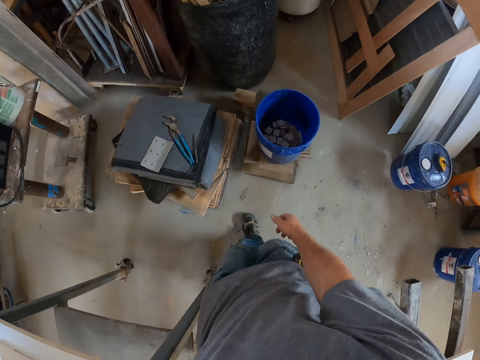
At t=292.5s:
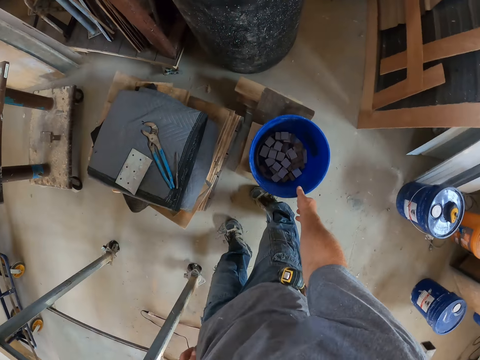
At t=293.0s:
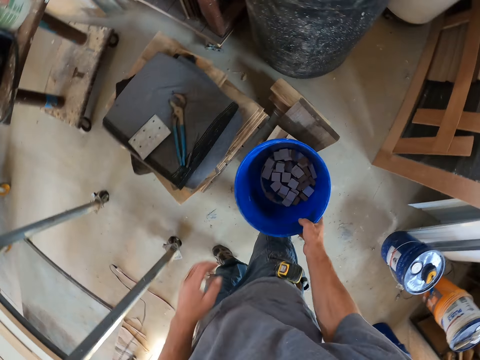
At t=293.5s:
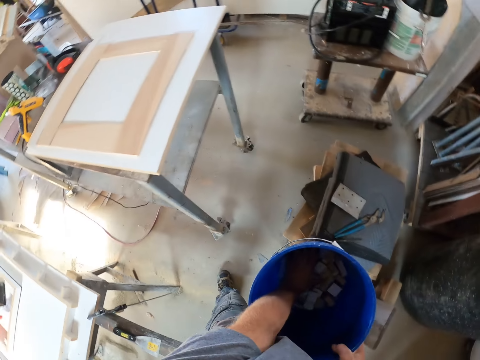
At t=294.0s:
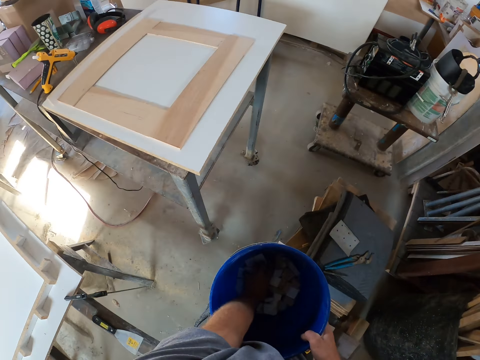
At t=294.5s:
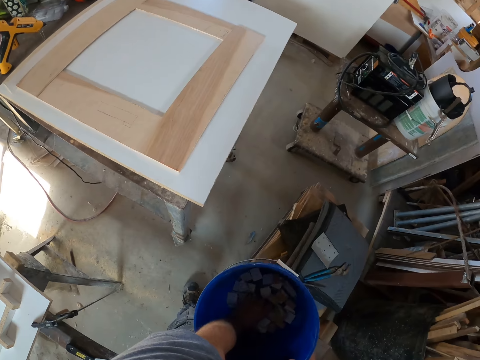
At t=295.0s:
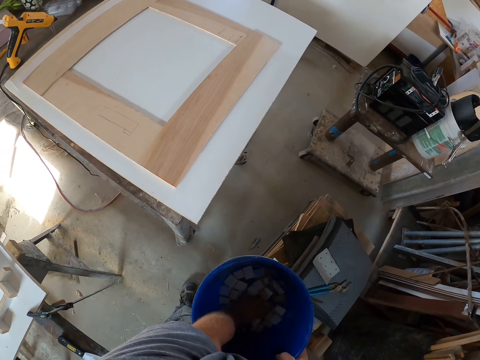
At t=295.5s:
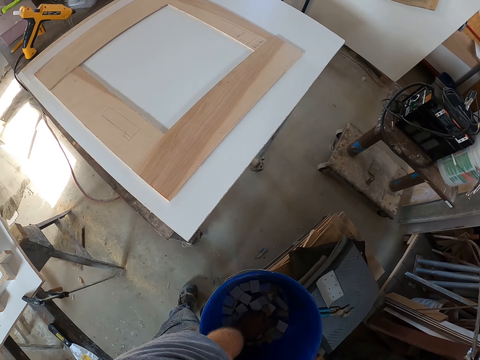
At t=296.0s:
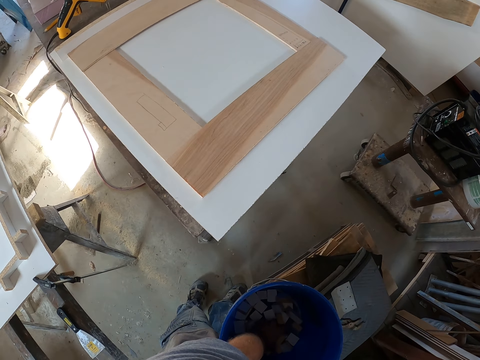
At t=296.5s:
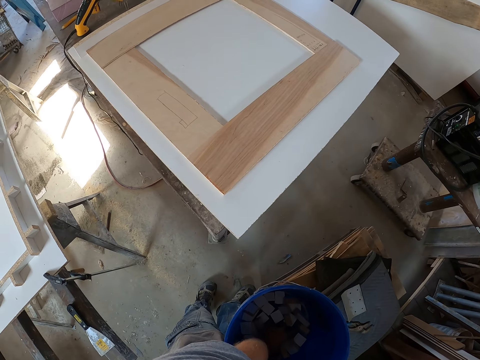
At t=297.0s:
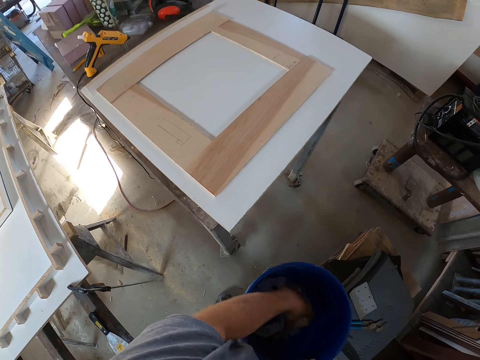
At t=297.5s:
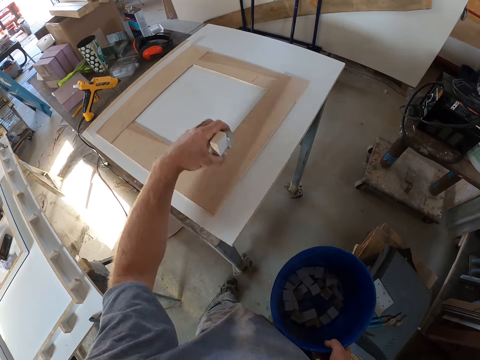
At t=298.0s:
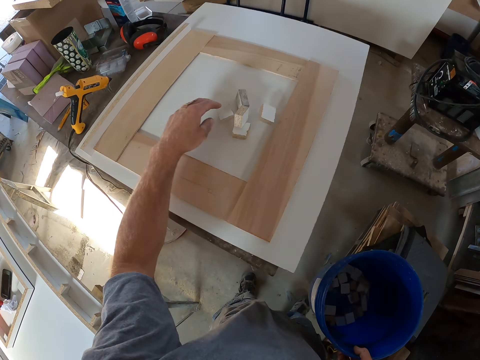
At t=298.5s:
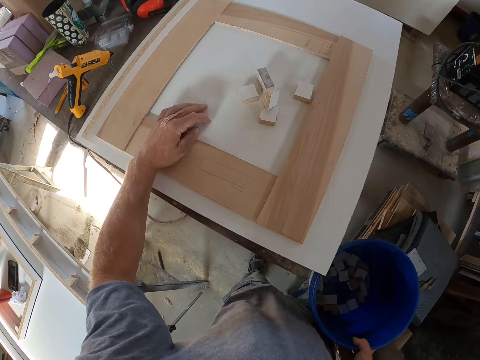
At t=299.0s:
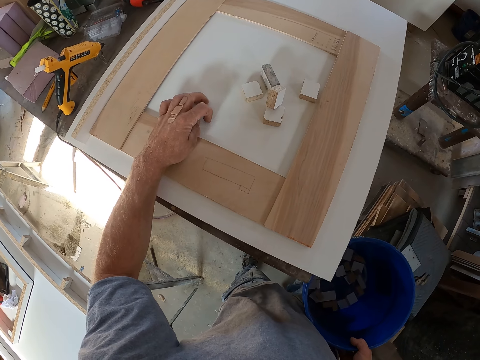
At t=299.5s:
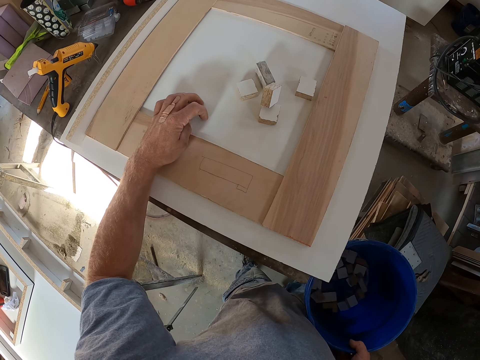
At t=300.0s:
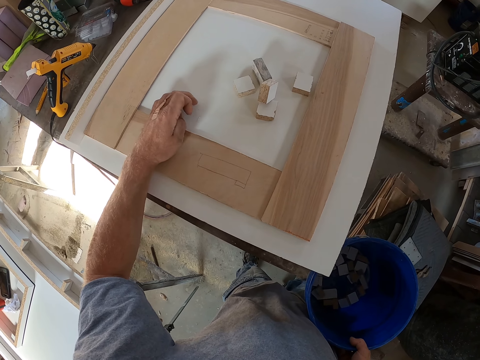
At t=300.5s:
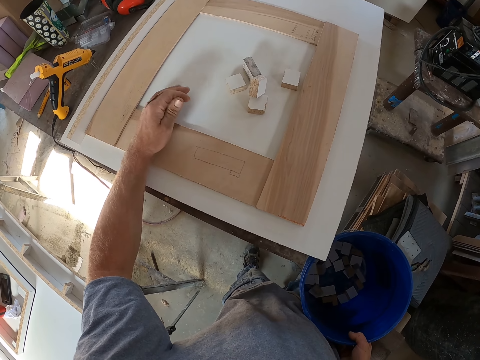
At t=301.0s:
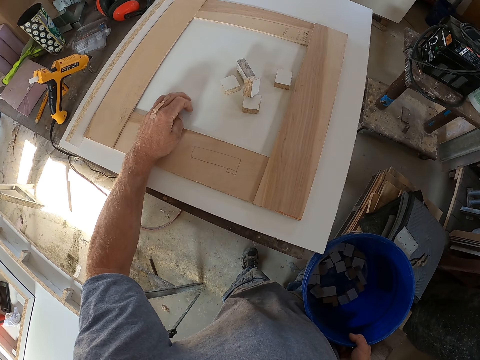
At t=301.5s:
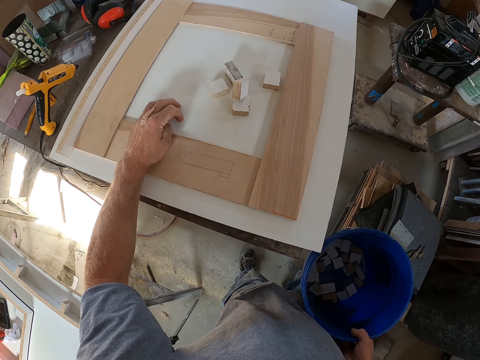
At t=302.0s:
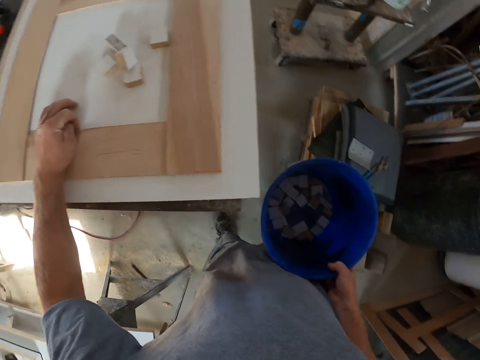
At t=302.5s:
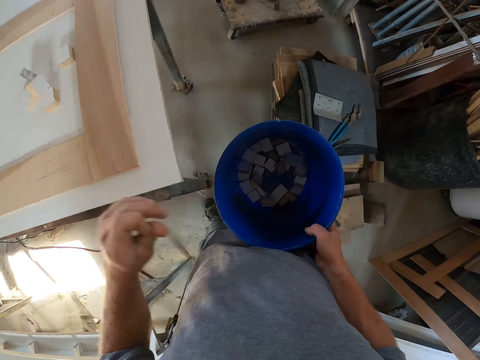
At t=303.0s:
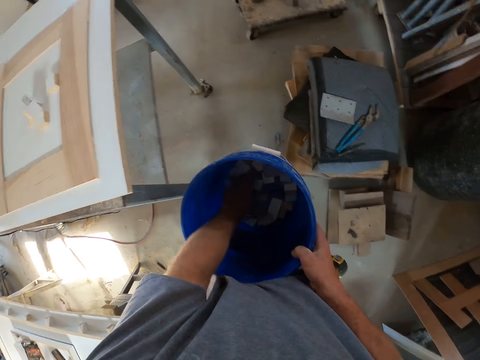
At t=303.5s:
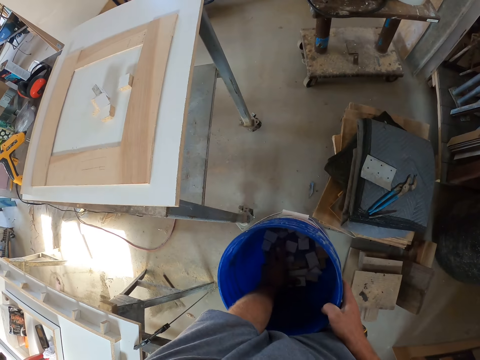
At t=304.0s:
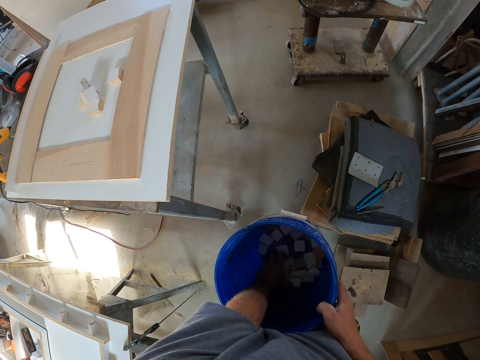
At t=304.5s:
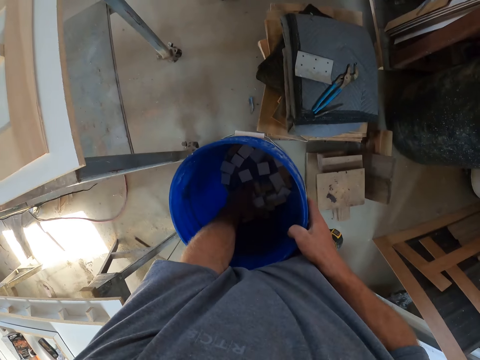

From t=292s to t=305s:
The camera wearer takes the bucket from the wood. He puts his hand inside the bucket. He takes pieces of wood from the bucket. He holds the bucket. He drops the pieces of wood on the board. He scrubs dust from the wood. He scratches the board. He puts his hand inside the bucket. He takes some other pieces of wood from the bucket.

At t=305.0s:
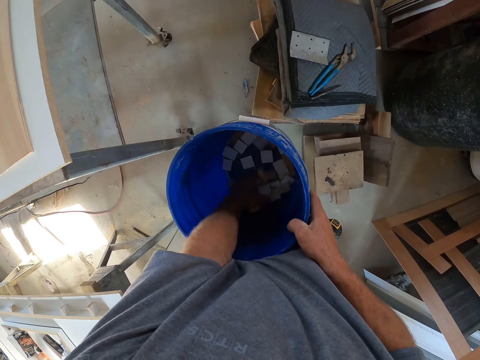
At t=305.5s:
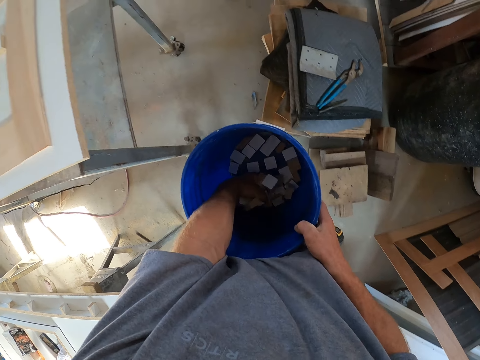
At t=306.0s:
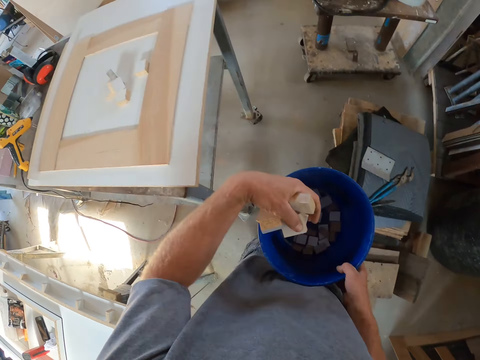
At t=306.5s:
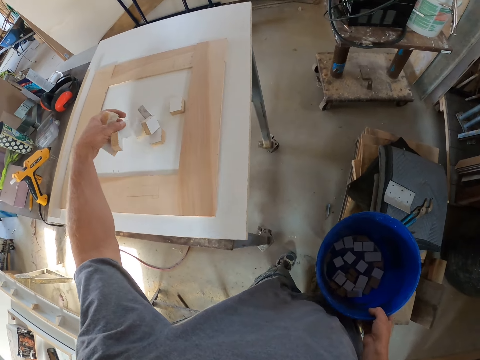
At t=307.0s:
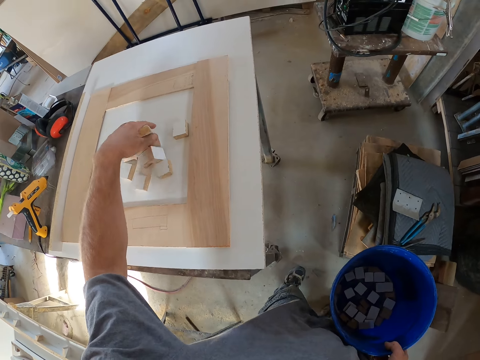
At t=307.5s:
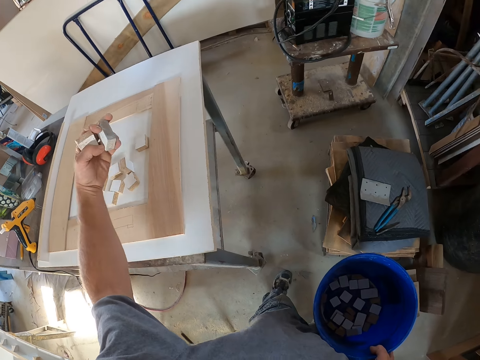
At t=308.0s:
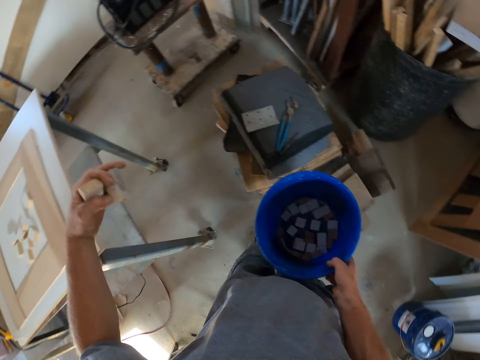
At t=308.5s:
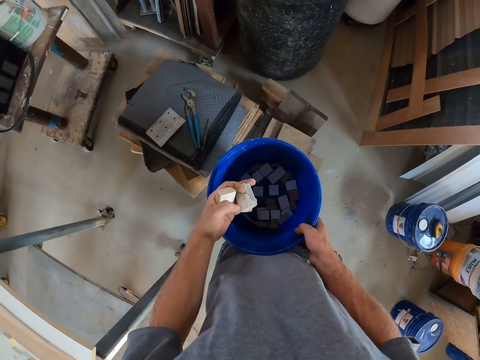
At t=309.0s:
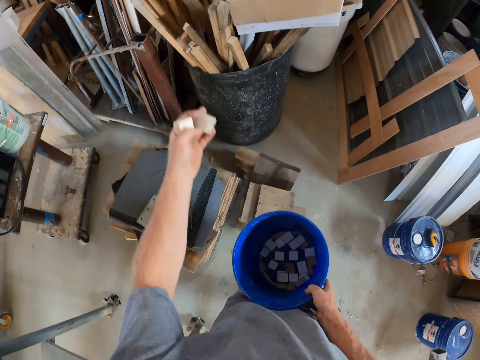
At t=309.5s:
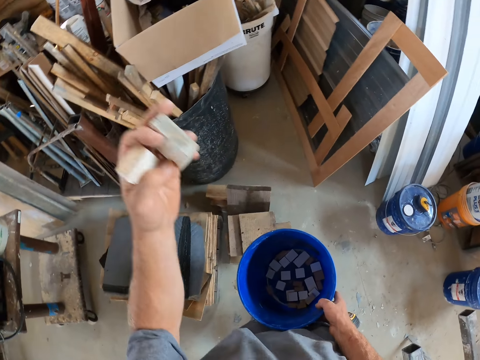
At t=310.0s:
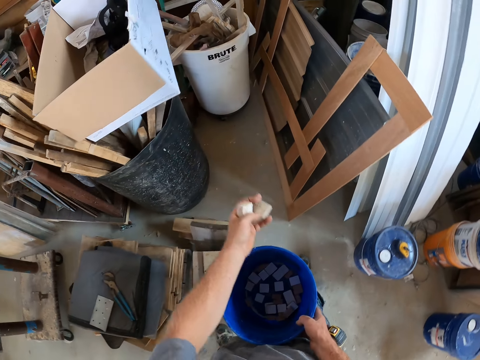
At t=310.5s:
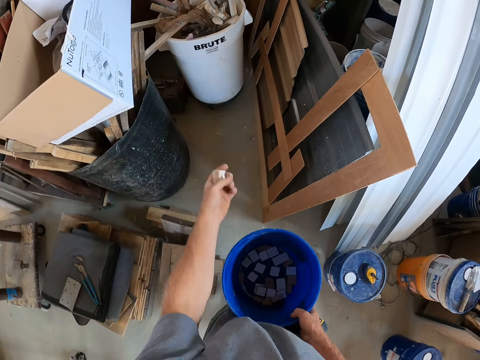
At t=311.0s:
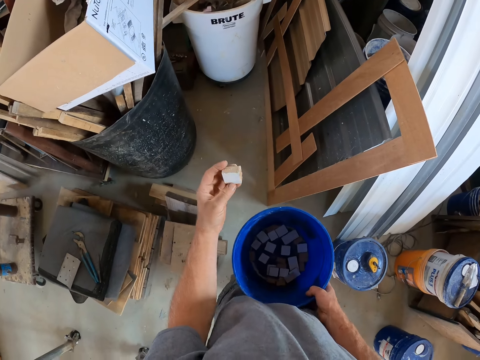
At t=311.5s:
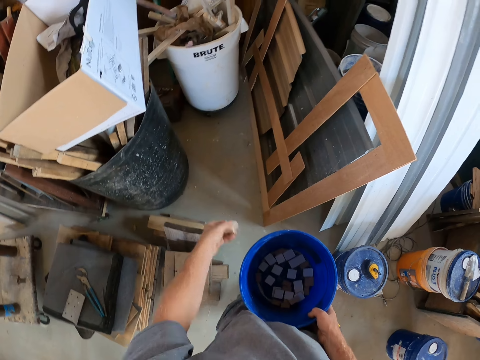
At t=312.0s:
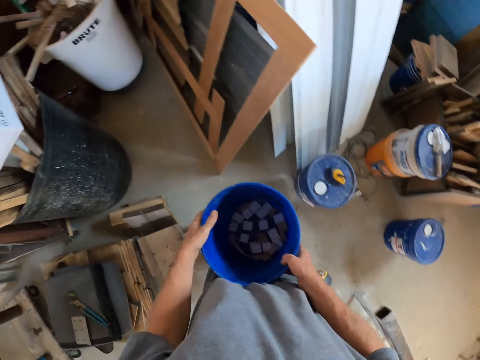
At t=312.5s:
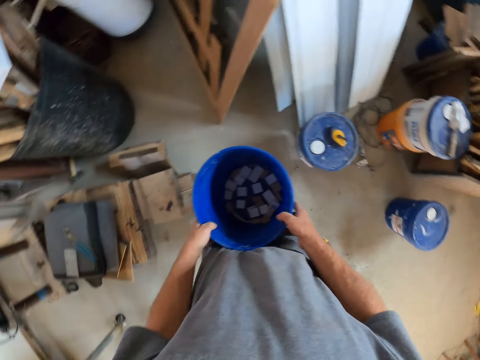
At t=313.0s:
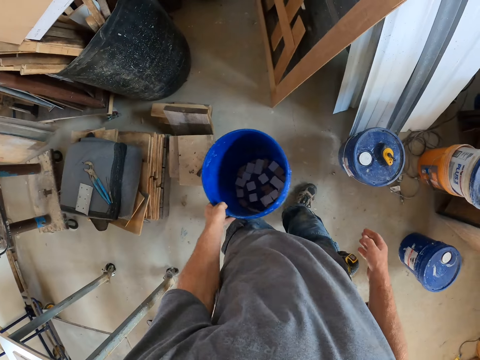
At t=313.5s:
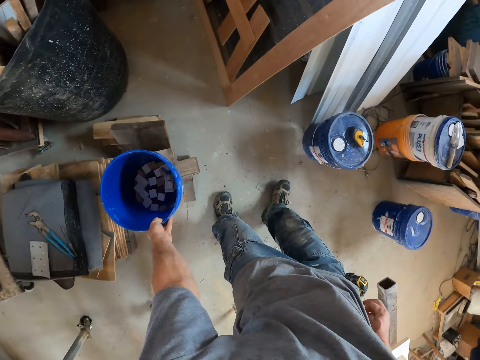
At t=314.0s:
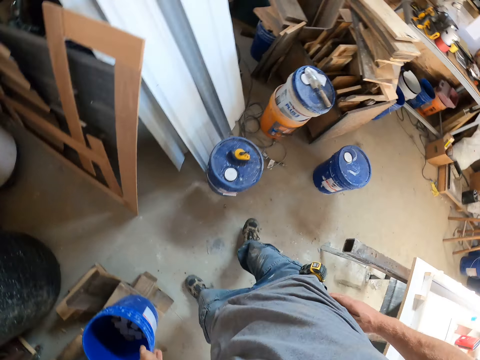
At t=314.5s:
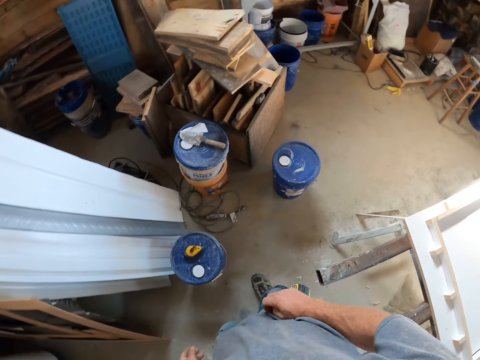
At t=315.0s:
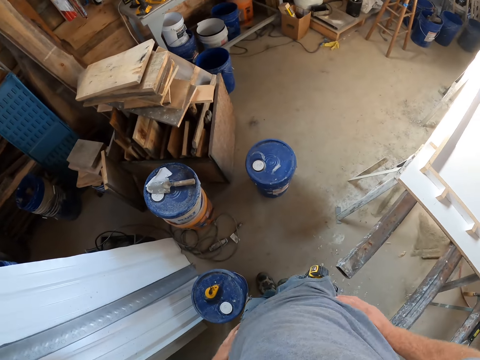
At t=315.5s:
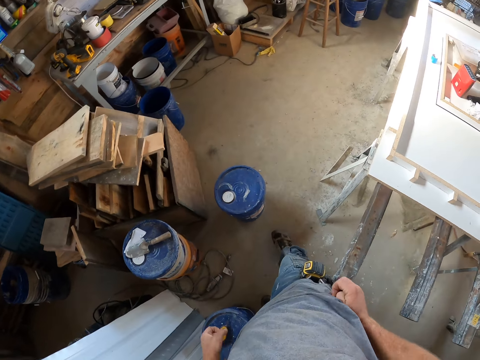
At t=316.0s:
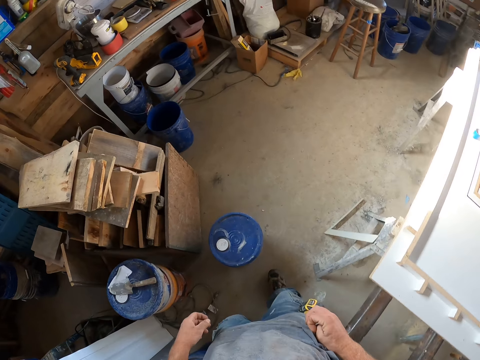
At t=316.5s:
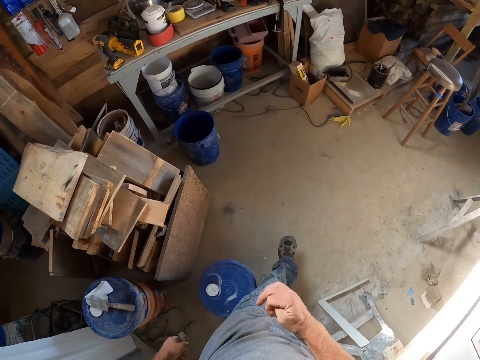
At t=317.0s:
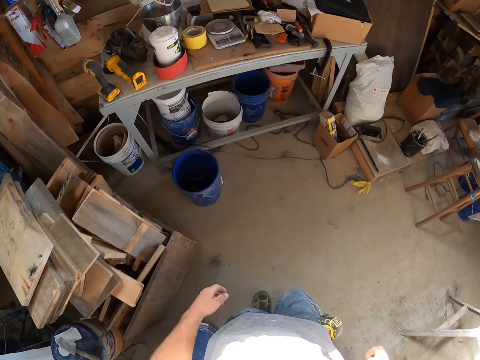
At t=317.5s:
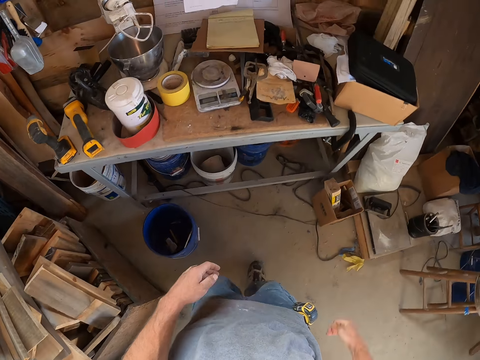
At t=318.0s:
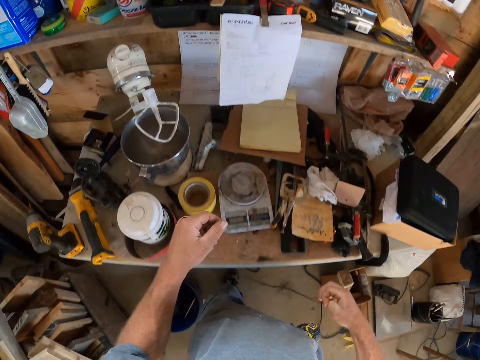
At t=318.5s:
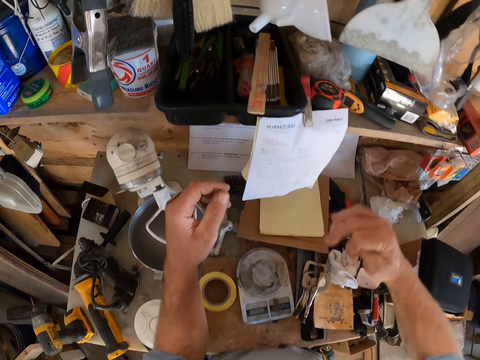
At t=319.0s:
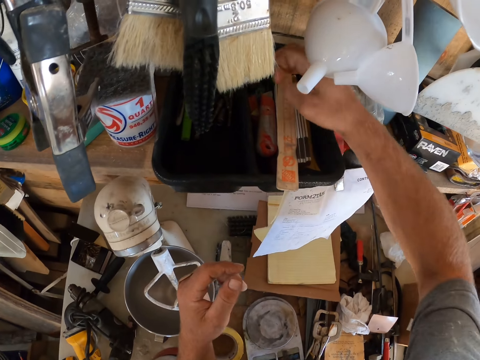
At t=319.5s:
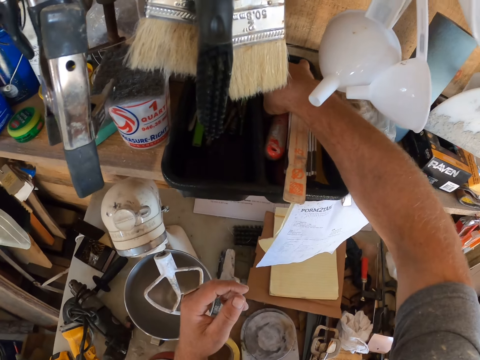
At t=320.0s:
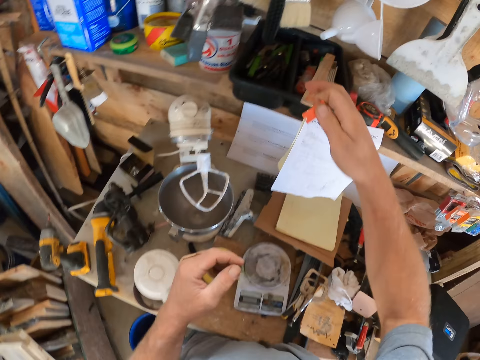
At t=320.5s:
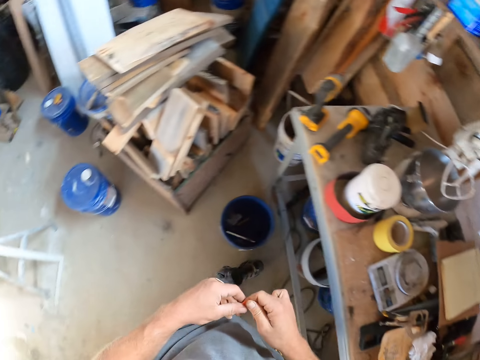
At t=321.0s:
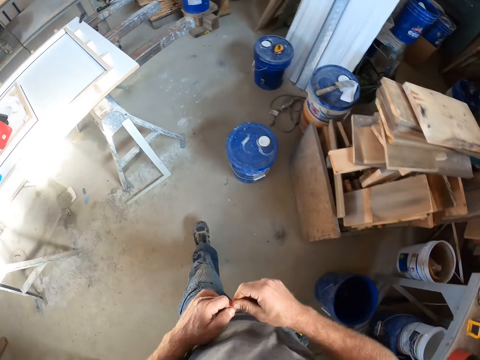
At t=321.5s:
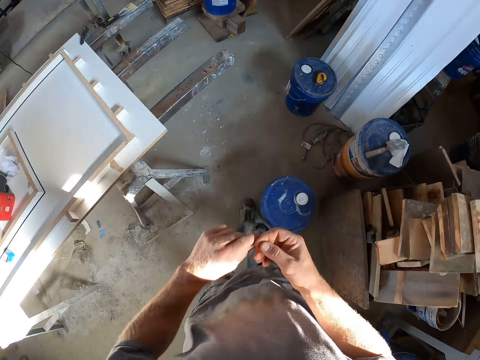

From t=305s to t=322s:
The camera wearer picks up pieces of wood from the bucket. He drops the pieces of wood on the board. He holds the pieces of wood in his hand. He lifts his hand. He drops a piece of wood in the bucket. He throws the piece of wood. He looks at the piece of wood. He throws the piece of wood. He holds the bucket with both hands. He holds the bucket with one hand. He drops the bucket on the wood. He wipes his hands against his clothes. He walks around the workshop. He takes a razor blade or plastic piece from the shelf. He holds the plastic piece with both hands and walks away from the shelf.
